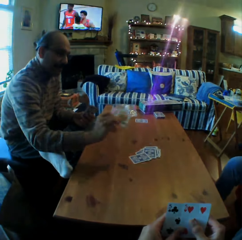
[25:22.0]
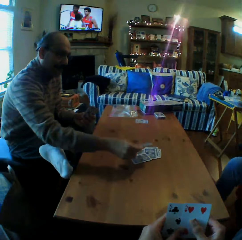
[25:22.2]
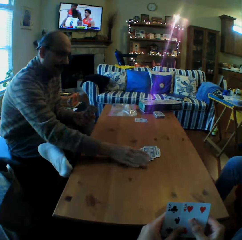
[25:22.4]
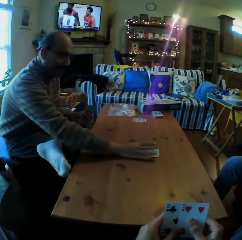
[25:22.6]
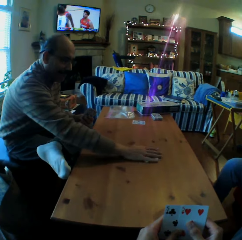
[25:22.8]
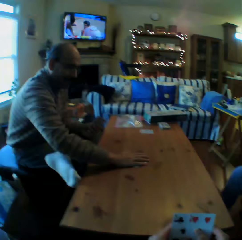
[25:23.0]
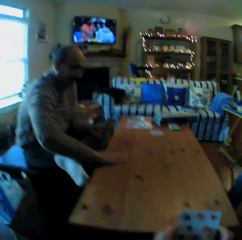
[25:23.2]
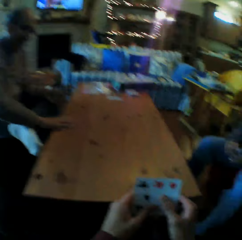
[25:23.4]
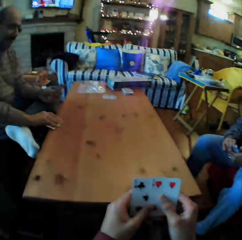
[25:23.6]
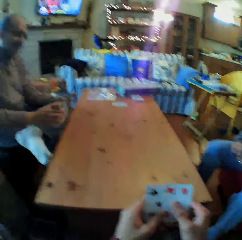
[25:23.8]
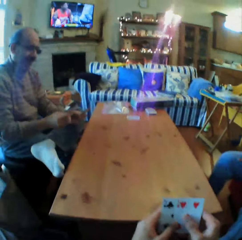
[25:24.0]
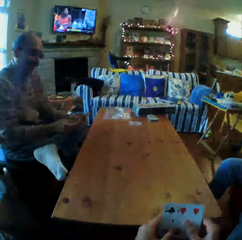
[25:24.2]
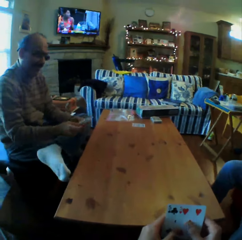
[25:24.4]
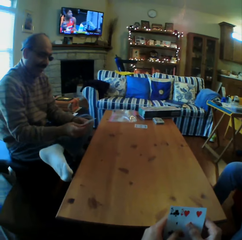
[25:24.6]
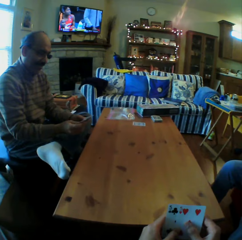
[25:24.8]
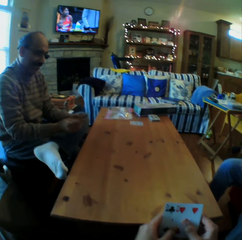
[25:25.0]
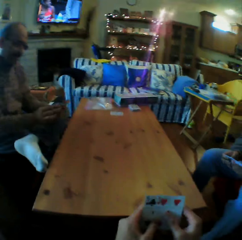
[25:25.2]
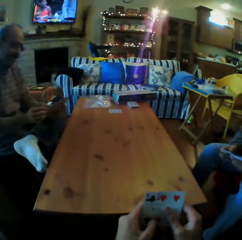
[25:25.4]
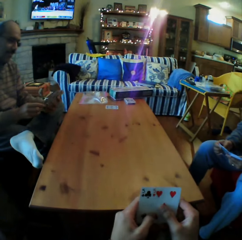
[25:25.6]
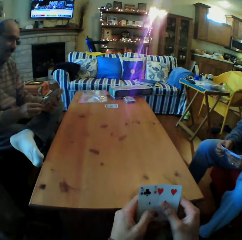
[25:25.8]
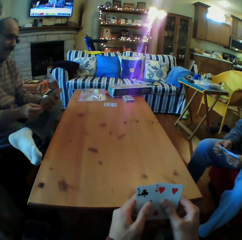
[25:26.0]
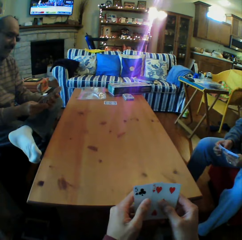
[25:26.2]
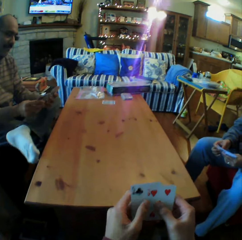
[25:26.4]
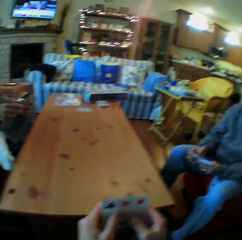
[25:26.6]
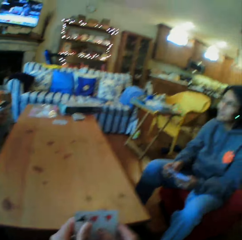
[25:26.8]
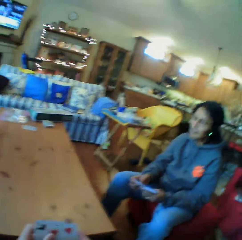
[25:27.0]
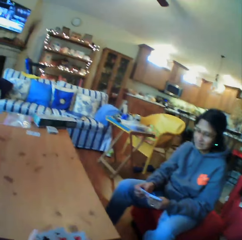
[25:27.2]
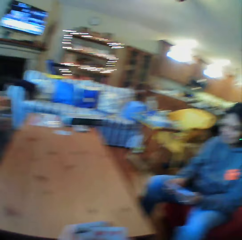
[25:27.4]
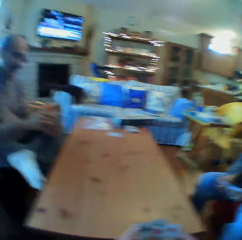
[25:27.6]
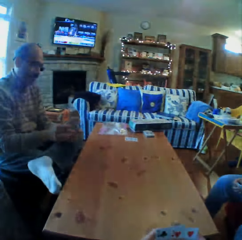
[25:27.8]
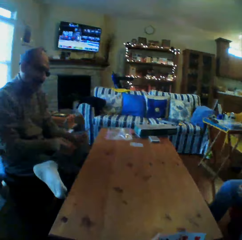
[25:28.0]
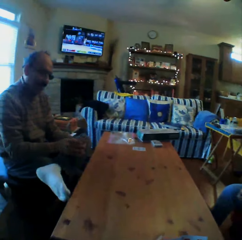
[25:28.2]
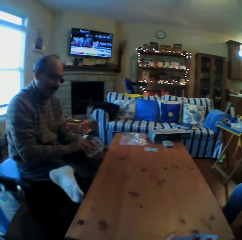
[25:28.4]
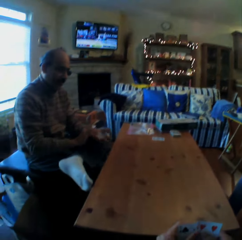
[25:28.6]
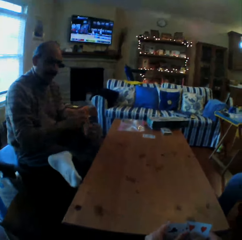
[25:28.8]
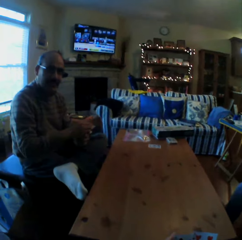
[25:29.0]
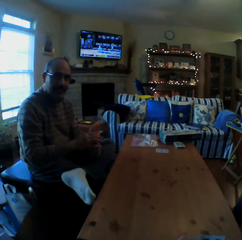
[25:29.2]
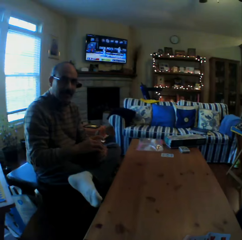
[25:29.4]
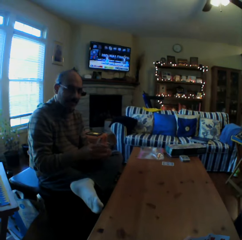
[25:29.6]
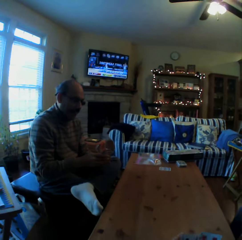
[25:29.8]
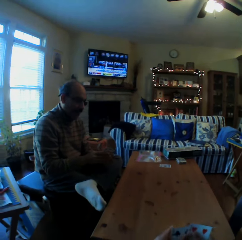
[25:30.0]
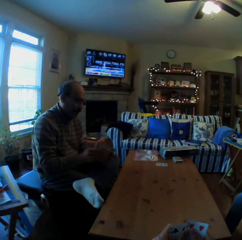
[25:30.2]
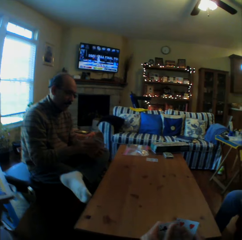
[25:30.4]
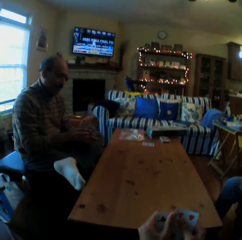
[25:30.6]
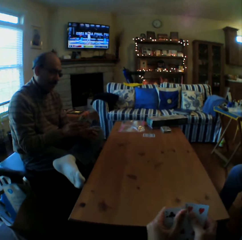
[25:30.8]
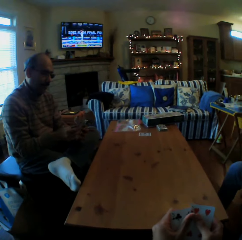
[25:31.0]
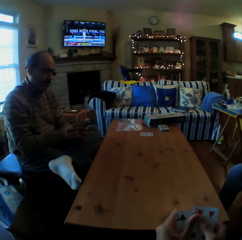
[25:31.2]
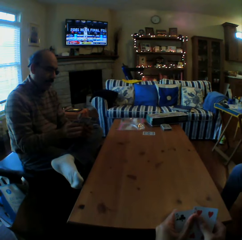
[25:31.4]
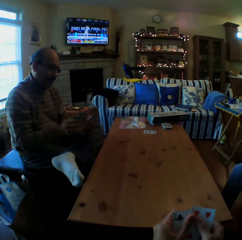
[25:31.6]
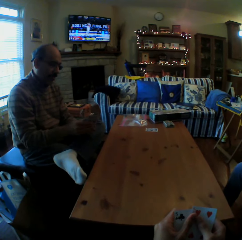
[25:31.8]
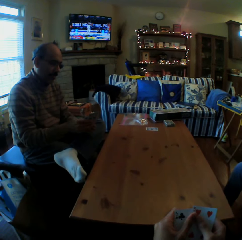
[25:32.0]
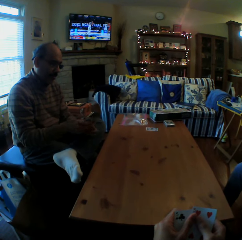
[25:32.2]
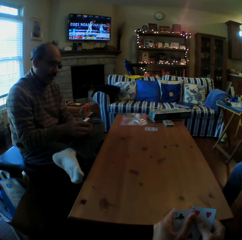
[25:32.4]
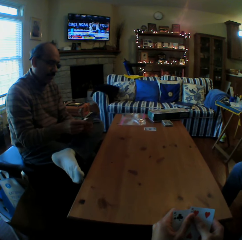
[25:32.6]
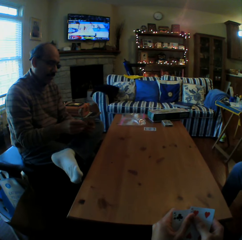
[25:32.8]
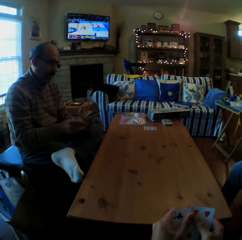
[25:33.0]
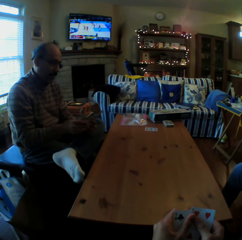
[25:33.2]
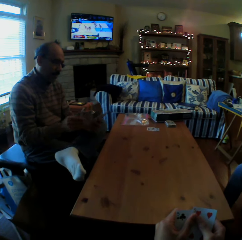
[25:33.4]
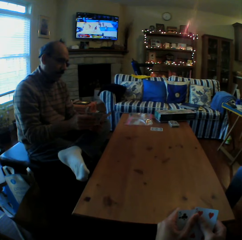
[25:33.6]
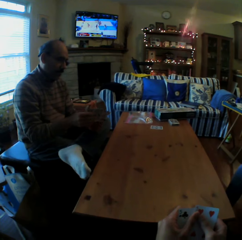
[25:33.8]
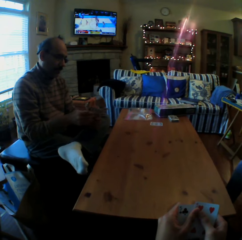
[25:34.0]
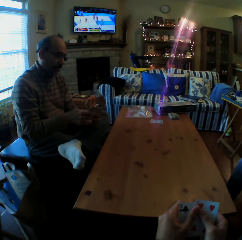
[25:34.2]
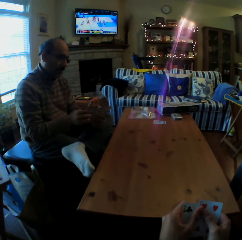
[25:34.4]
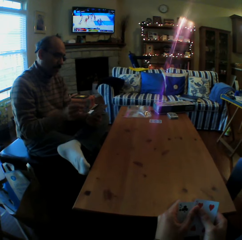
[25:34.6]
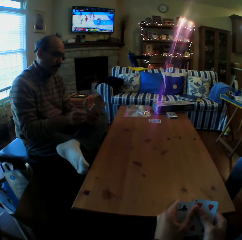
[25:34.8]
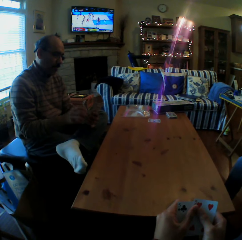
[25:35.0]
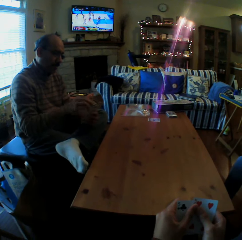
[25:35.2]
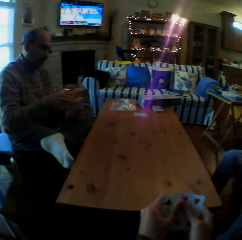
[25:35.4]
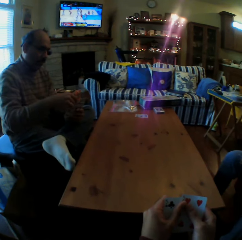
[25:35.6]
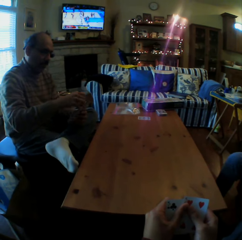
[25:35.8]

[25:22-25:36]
A man turns a card. The camera wearer looks at the point. The man picks up the cards on the table and looks at the cards on the table. A woman talks. The camera wearer looks at the man. They converse with the man. The man shuffles the cards and moves the cards on his hands.

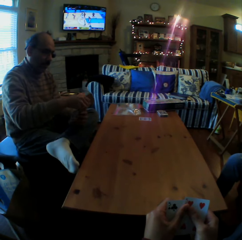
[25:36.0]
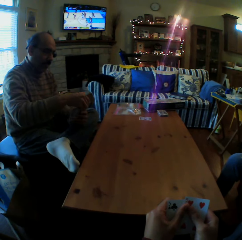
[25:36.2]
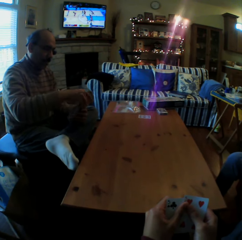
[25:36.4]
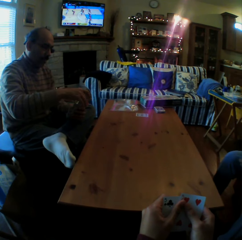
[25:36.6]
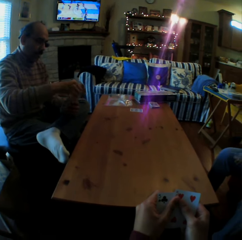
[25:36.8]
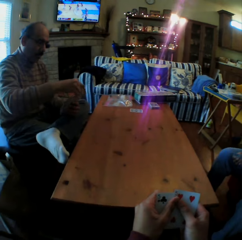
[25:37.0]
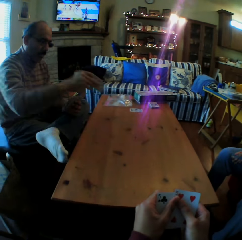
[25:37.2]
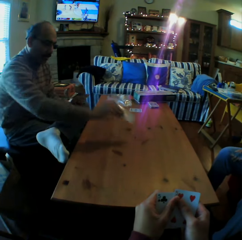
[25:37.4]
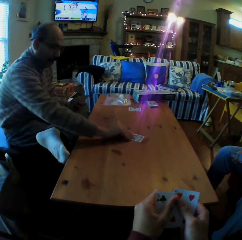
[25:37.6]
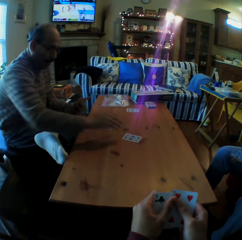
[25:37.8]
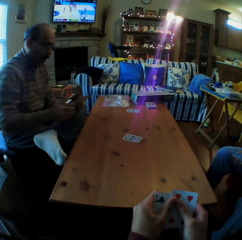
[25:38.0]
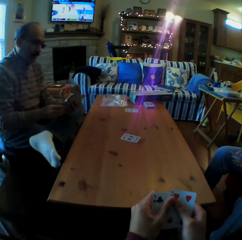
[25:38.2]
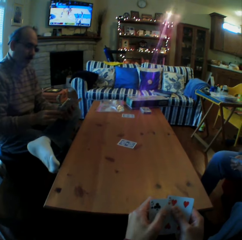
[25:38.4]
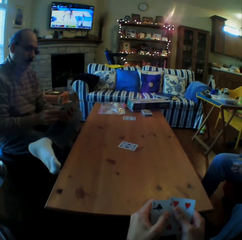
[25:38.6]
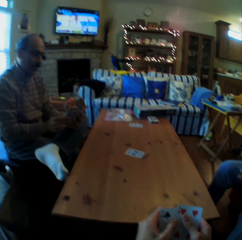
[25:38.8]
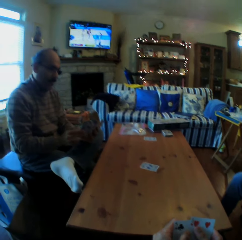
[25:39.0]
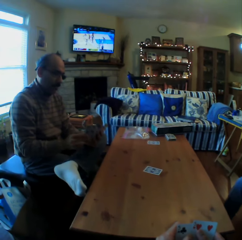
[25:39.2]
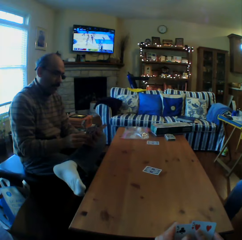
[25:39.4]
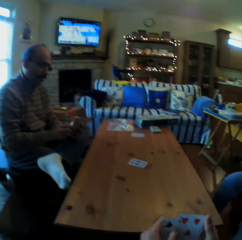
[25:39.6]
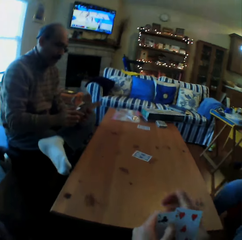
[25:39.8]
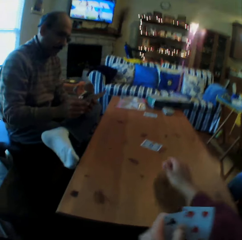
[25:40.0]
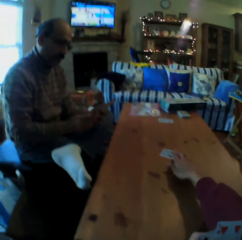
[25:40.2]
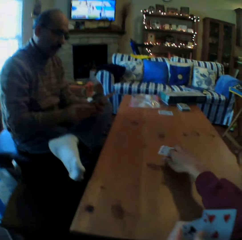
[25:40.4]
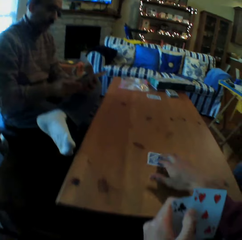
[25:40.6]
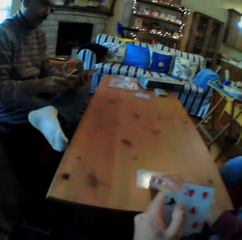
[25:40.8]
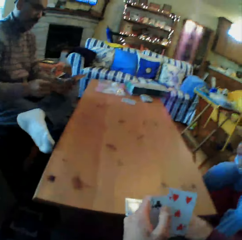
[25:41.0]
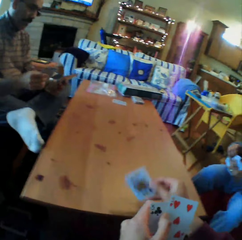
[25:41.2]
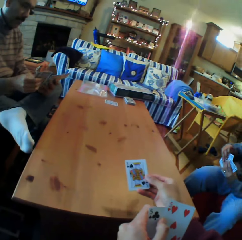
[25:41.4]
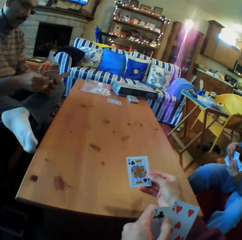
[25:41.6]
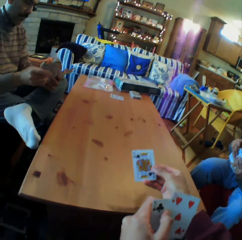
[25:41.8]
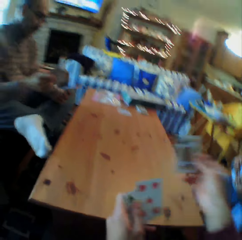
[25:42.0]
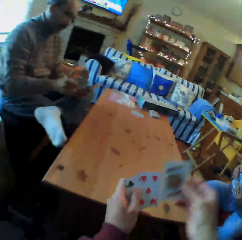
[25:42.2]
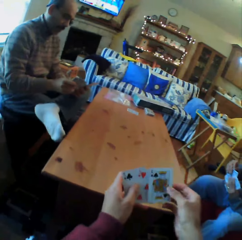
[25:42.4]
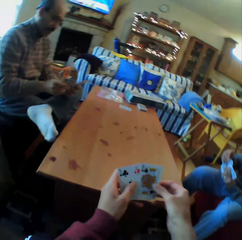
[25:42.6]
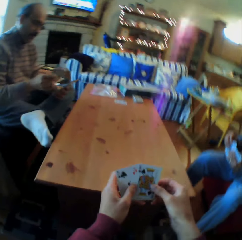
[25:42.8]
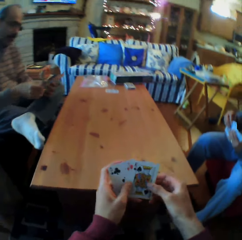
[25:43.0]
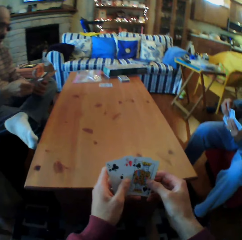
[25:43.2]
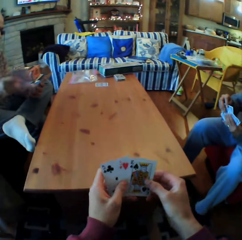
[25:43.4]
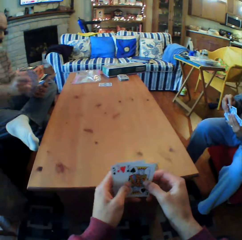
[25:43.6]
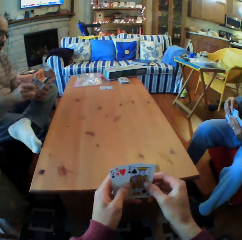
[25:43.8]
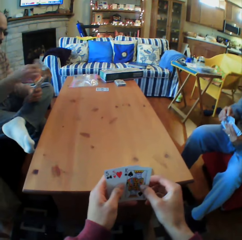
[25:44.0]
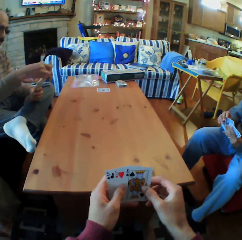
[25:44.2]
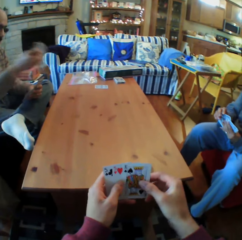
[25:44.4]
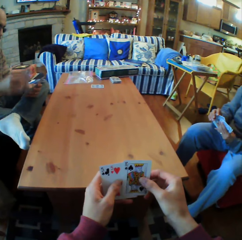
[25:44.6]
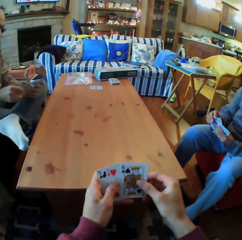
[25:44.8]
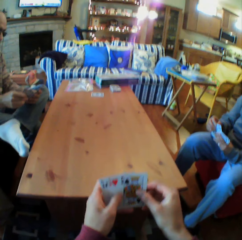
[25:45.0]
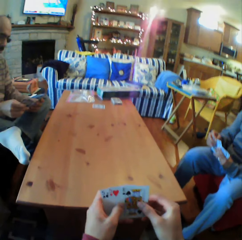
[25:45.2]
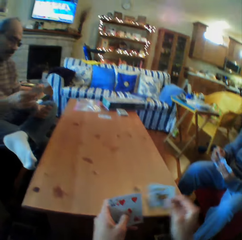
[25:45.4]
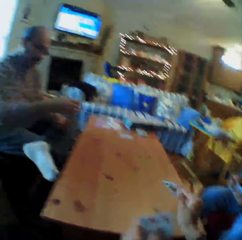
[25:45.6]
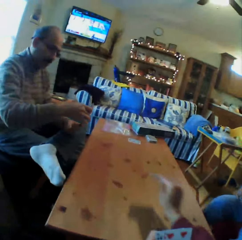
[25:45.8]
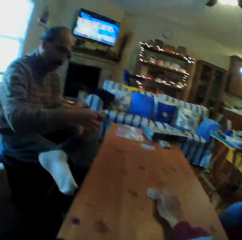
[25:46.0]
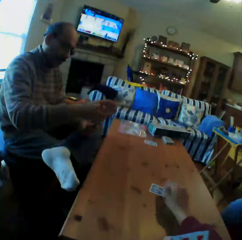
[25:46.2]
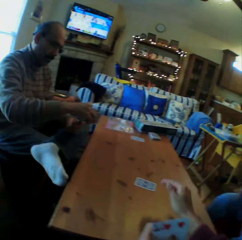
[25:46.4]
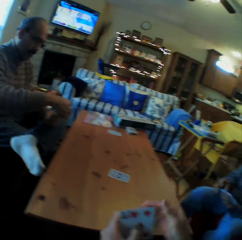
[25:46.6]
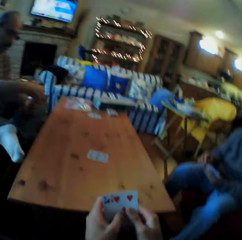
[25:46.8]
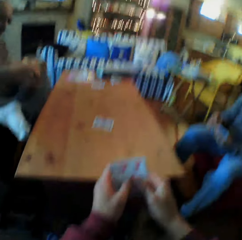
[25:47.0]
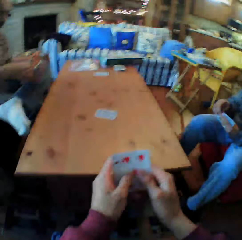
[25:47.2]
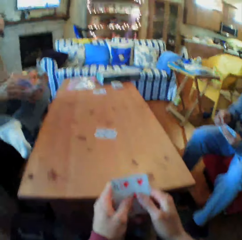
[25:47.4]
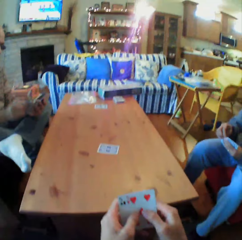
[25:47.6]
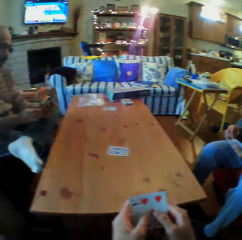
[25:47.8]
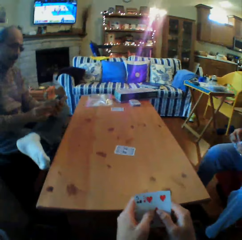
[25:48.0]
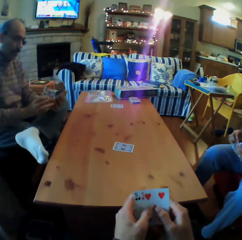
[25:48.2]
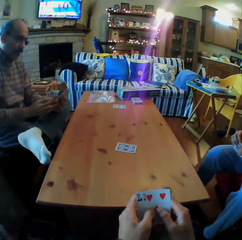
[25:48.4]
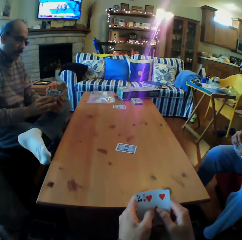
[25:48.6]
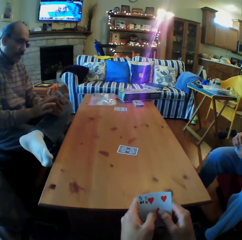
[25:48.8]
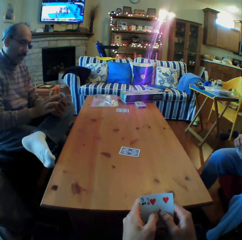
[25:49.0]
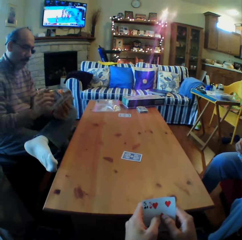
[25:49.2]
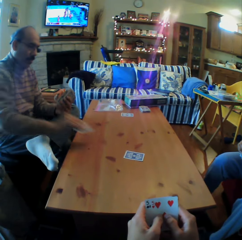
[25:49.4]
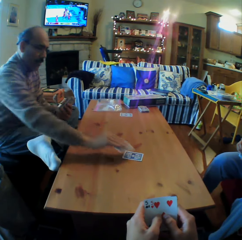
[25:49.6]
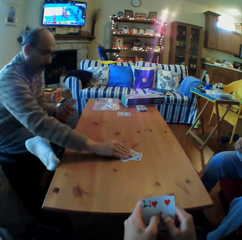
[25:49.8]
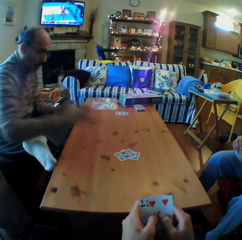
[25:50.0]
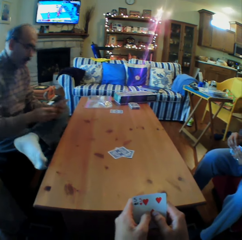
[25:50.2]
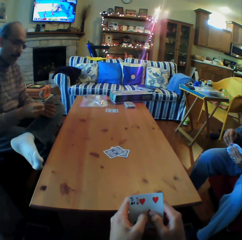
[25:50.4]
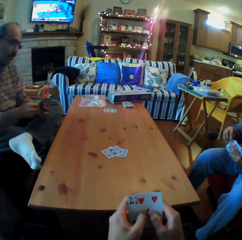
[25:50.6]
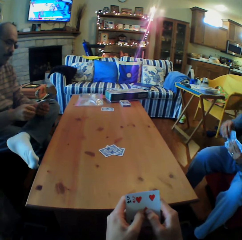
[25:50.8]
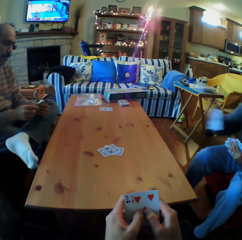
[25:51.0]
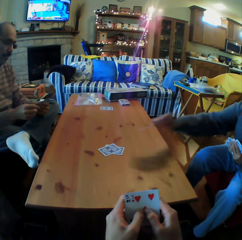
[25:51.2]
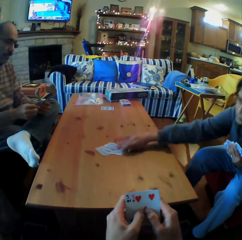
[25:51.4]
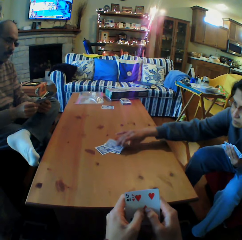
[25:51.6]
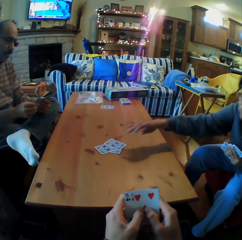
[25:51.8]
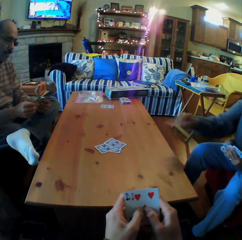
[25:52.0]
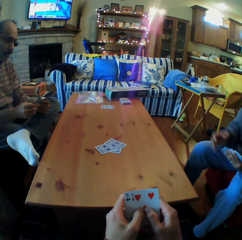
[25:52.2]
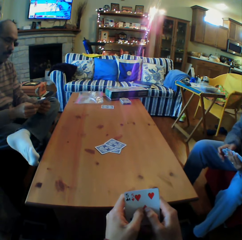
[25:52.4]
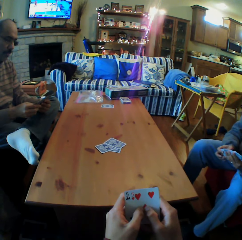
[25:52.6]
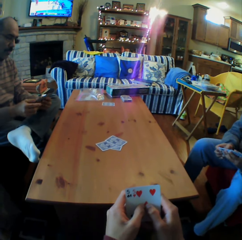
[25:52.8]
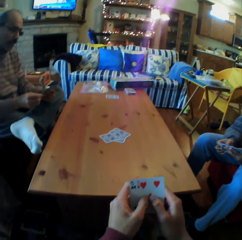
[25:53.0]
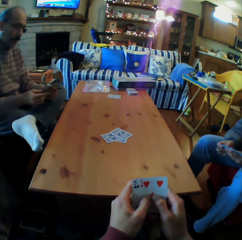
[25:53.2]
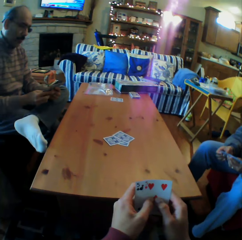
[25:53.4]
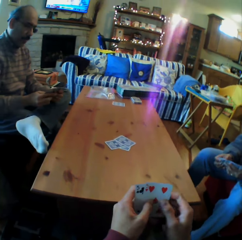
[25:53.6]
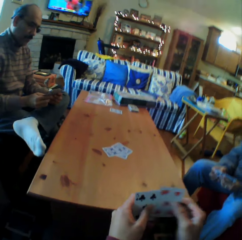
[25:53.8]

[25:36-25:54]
A man puts the cards on the table. The camera wearer picks up the cards on the table. They turn a card. They look at the cards on the table. They look at the cards. They put the cards on the table. They look at the cards. The man puts the cards on the table. A woman puts the cards on the table.
